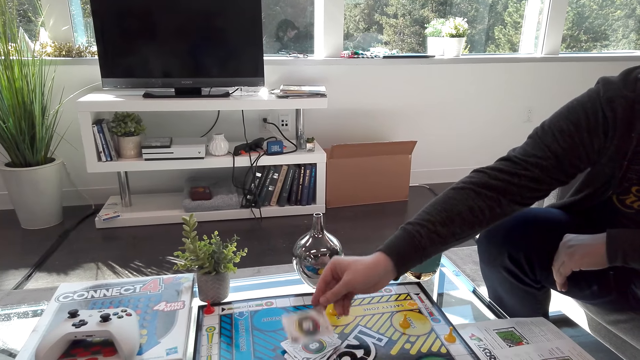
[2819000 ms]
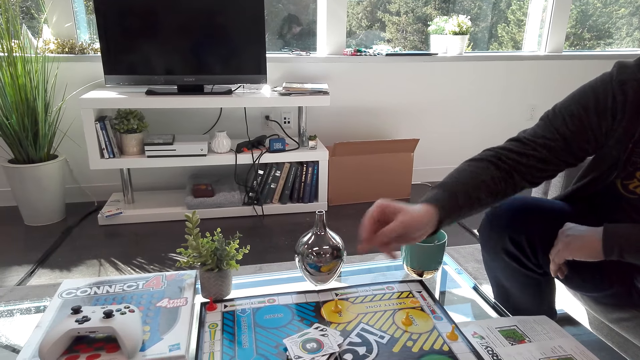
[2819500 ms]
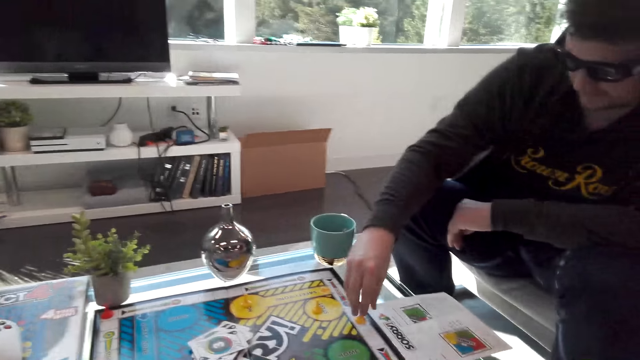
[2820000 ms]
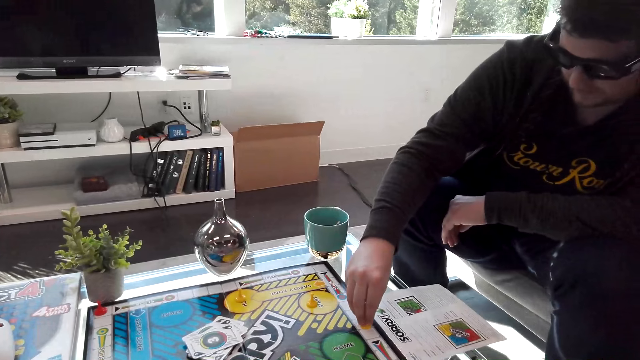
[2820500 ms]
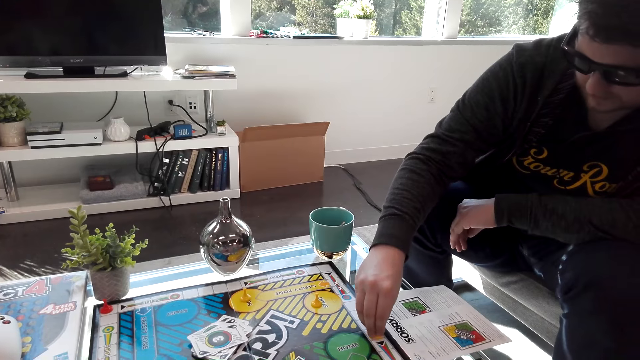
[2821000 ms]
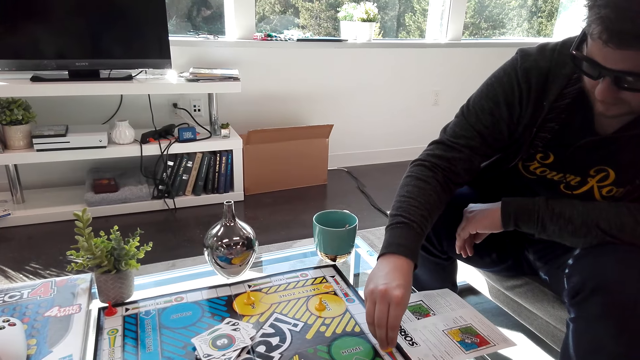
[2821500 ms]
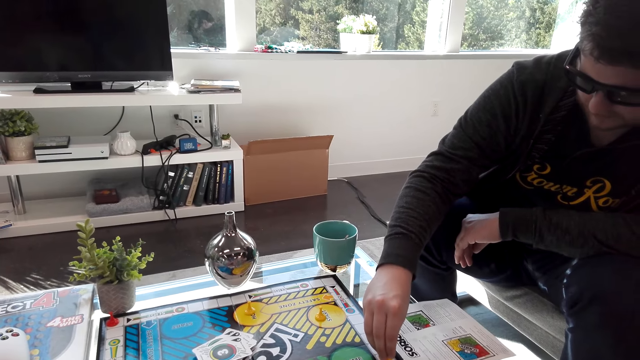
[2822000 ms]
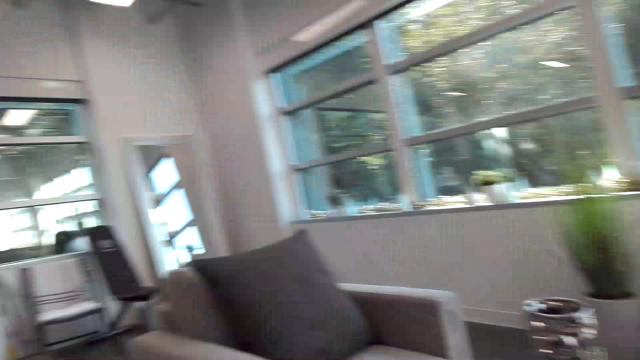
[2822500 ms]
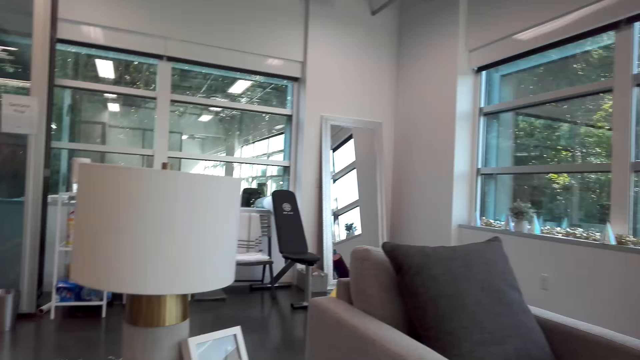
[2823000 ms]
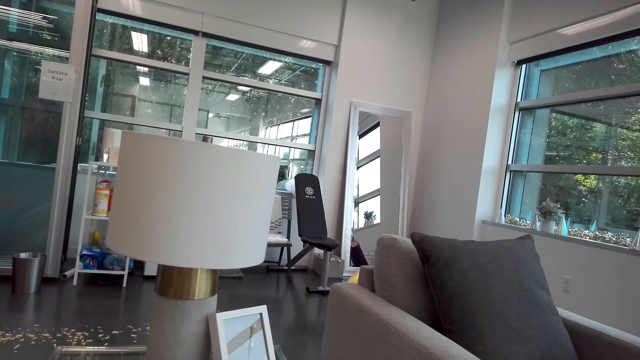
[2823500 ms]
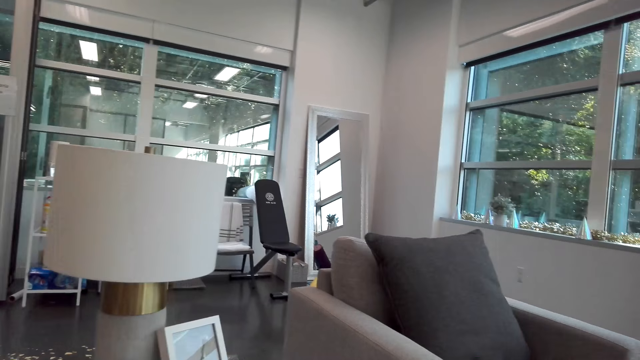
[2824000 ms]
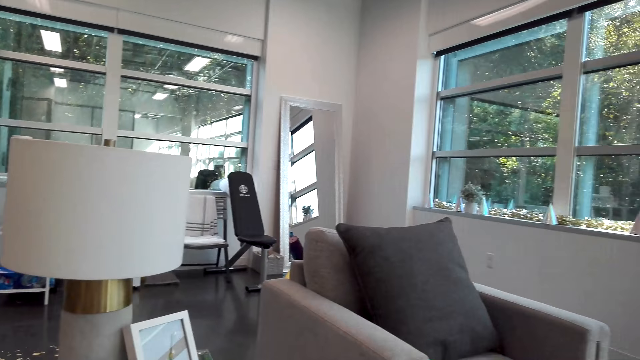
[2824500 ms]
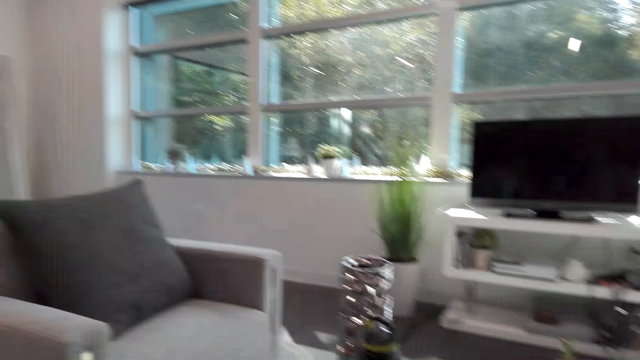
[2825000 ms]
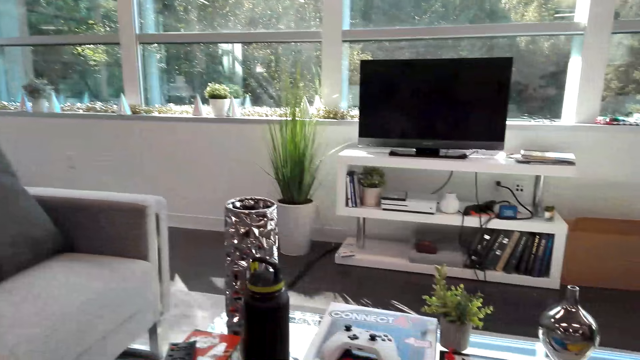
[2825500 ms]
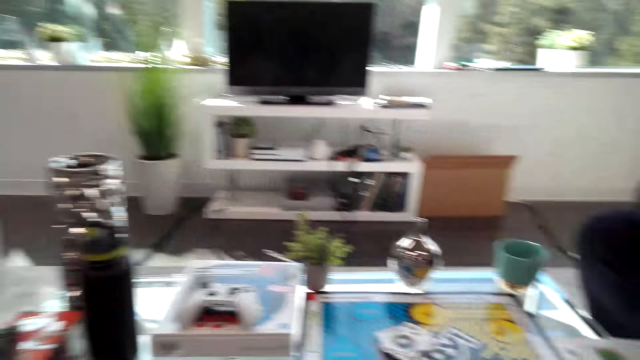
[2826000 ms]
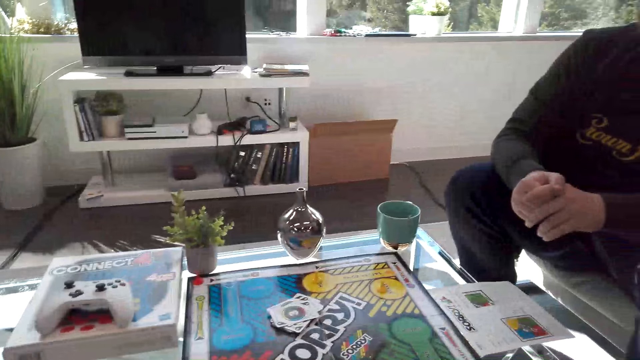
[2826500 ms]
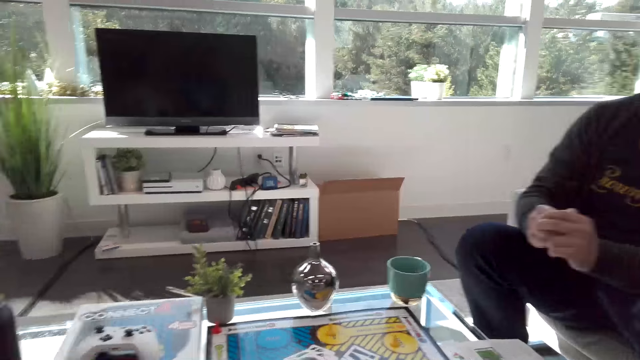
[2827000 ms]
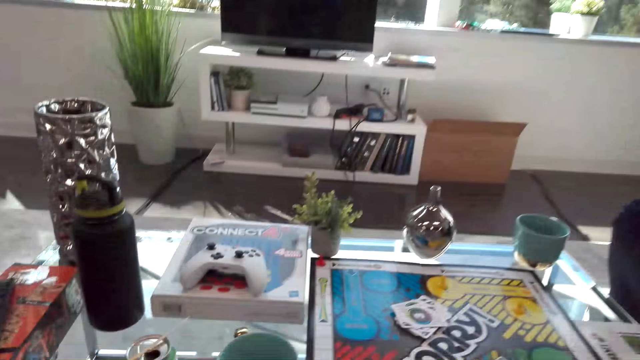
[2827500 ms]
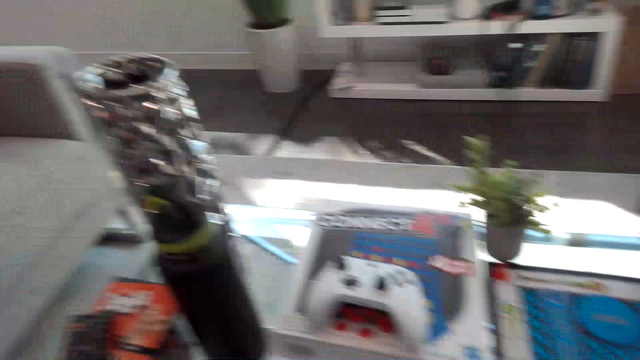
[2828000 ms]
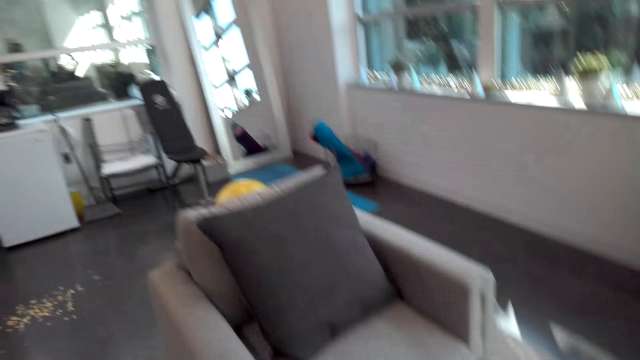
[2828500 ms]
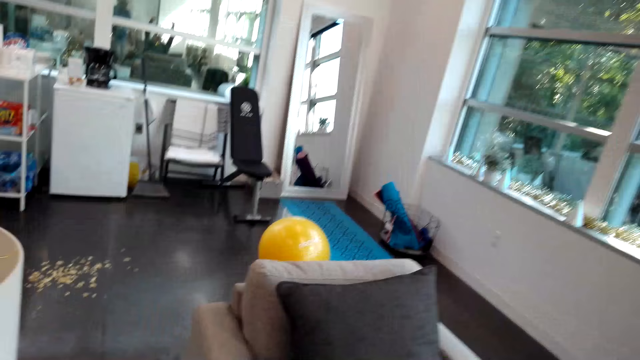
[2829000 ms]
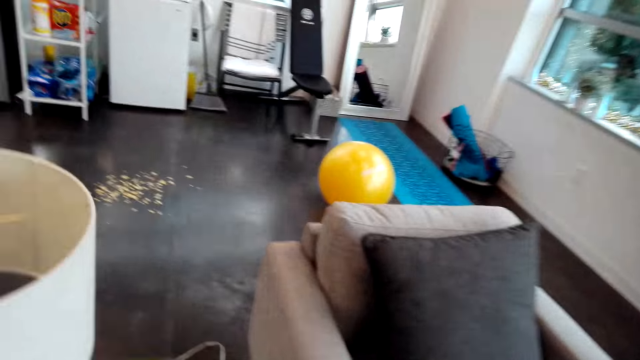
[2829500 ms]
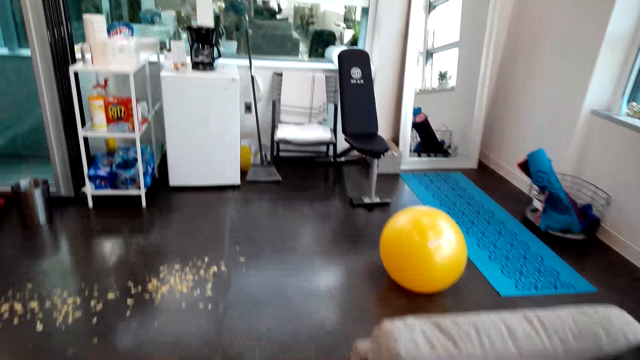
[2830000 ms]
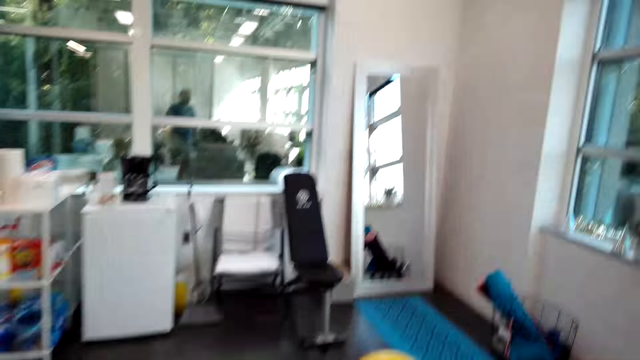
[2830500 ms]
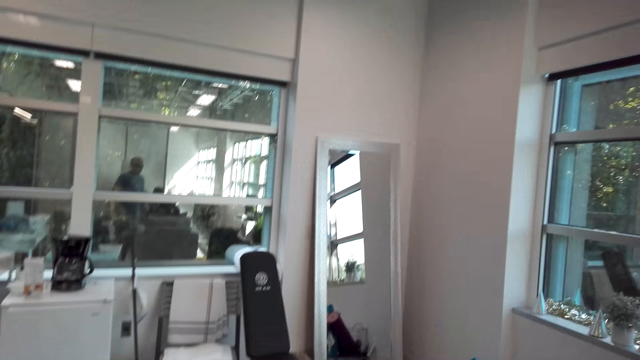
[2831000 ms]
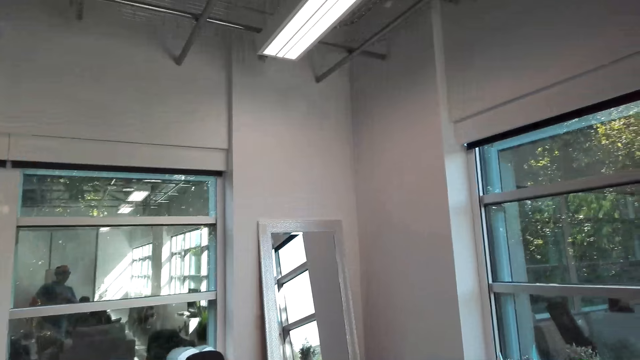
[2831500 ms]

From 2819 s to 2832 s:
A man played the Sorry board game. The camera wearer looks around the room. The man interacts with another man. The first man holds hands. The camera wearer walks in the room.

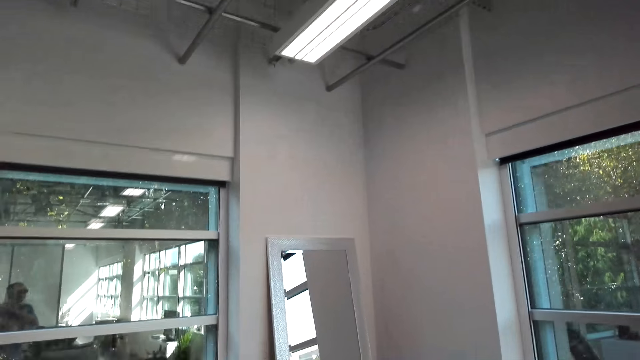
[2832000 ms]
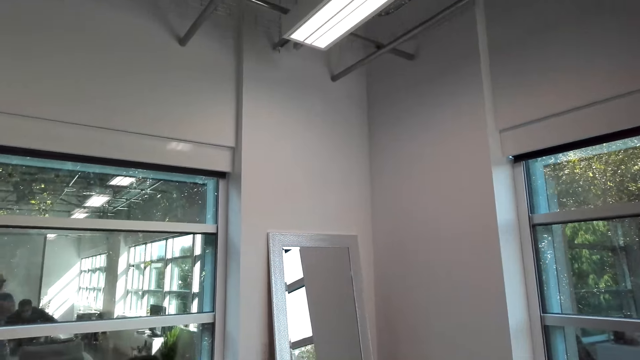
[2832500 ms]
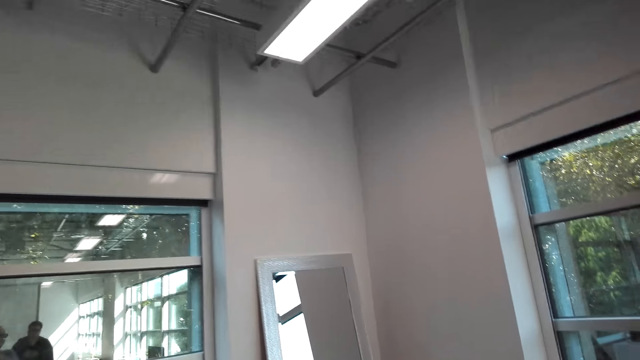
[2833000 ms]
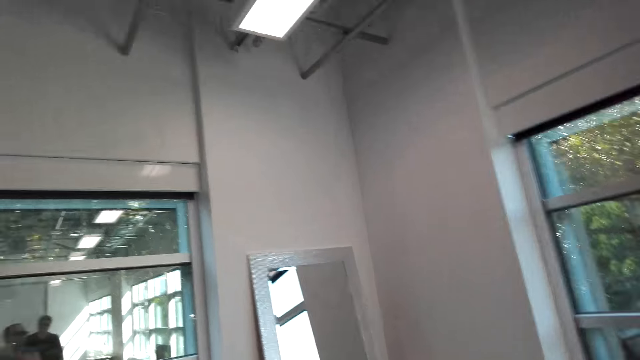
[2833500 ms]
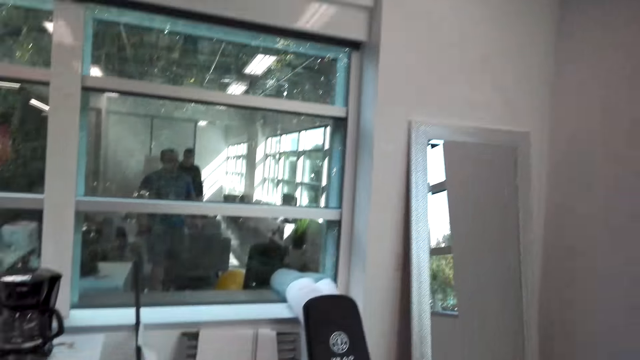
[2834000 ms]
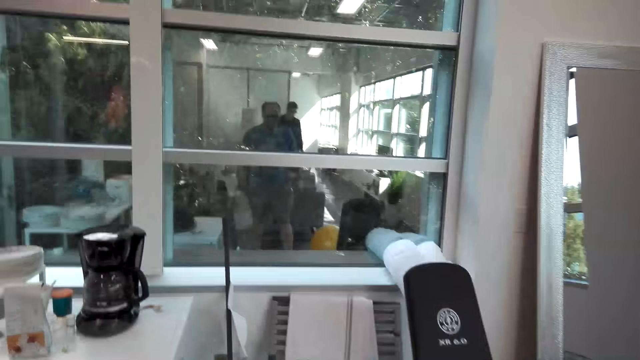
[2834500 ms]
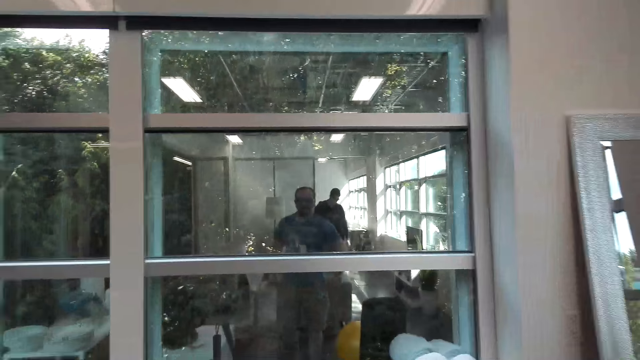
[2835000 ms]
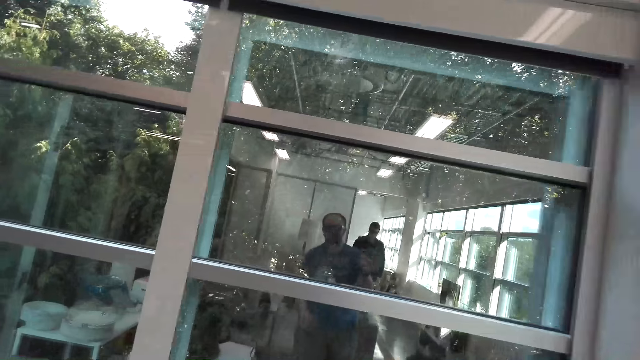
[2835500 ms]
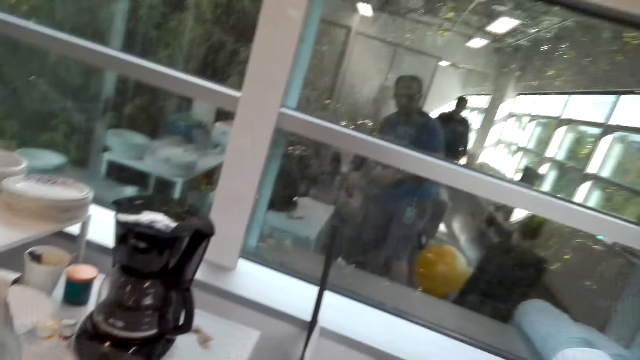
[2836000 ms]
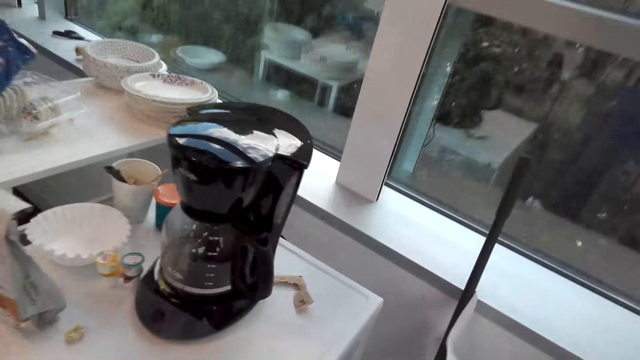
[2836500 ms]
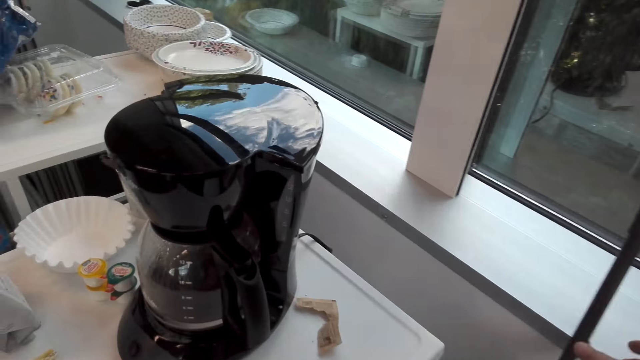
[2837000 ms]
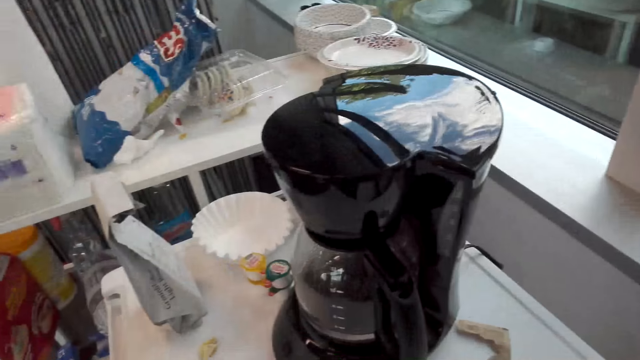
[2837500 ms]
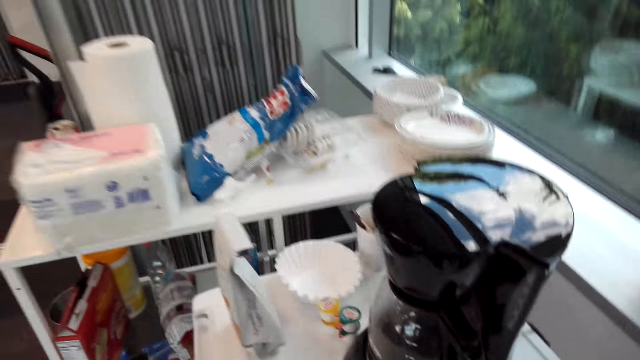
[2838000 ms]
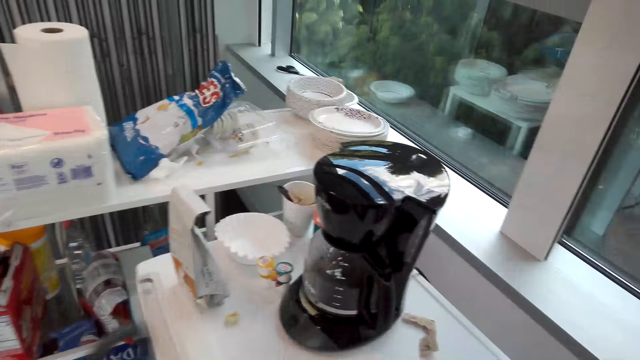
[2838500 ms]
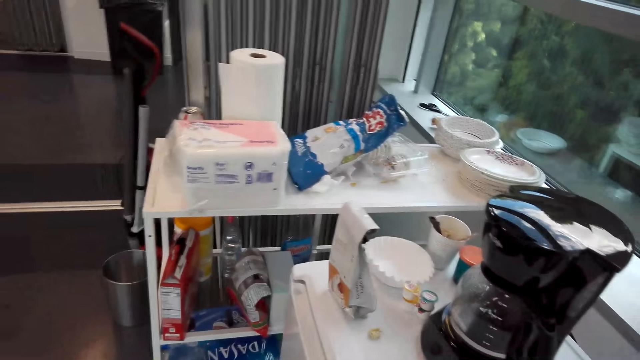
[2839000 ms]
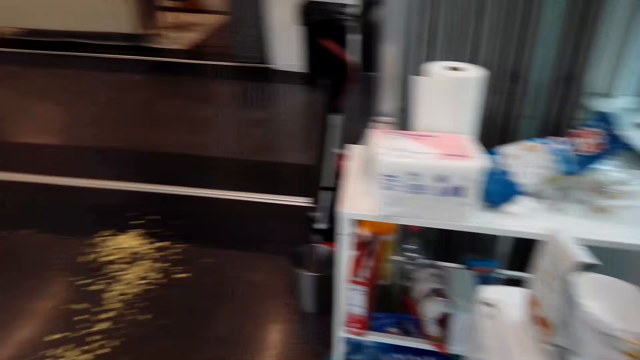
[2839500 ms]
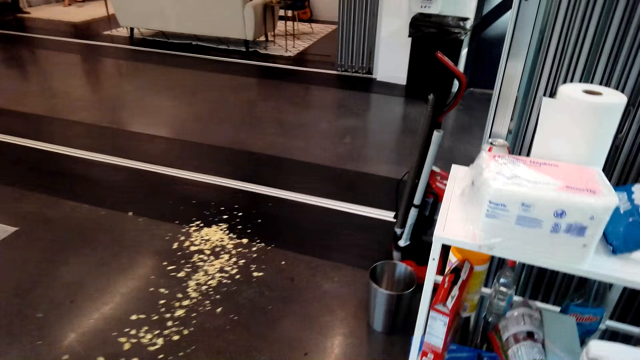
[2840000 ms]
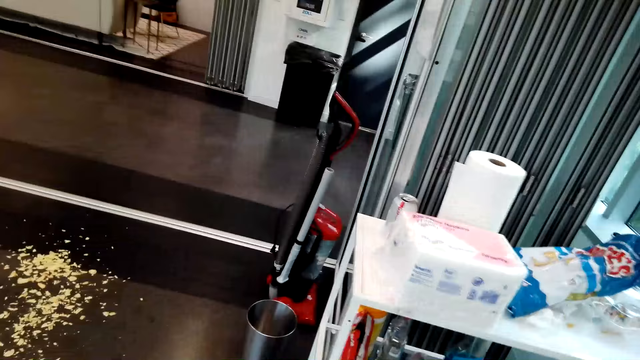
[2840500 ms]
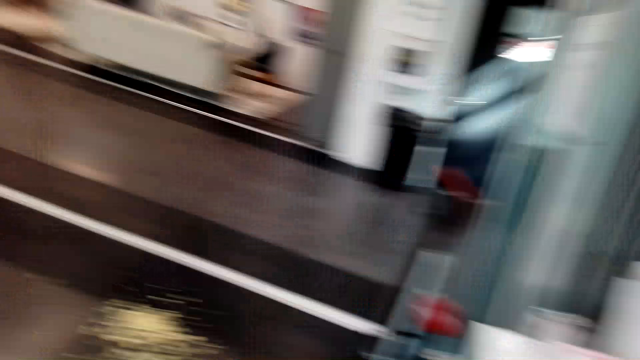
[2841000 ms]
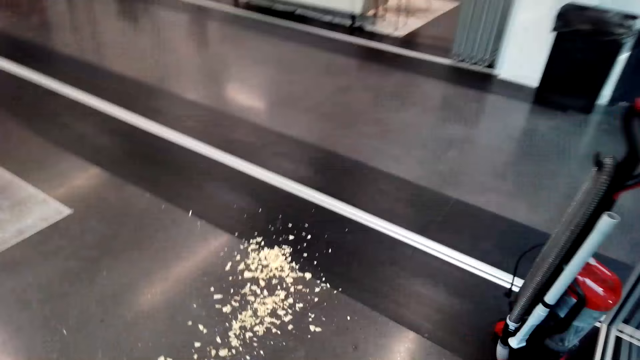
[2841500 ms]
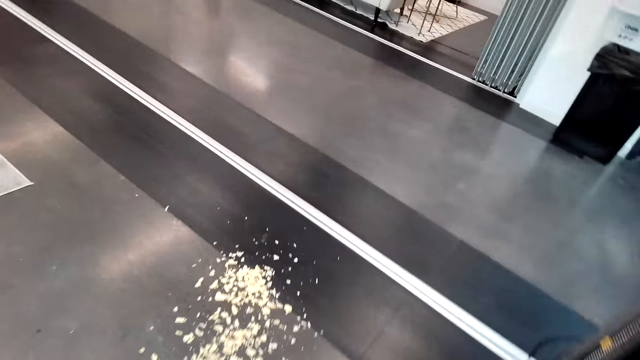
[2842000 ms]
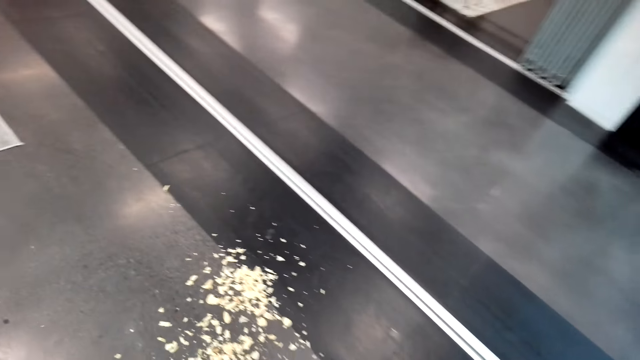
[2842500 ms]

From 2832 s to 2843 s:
A man walks in the room. The man interacts with another man.
